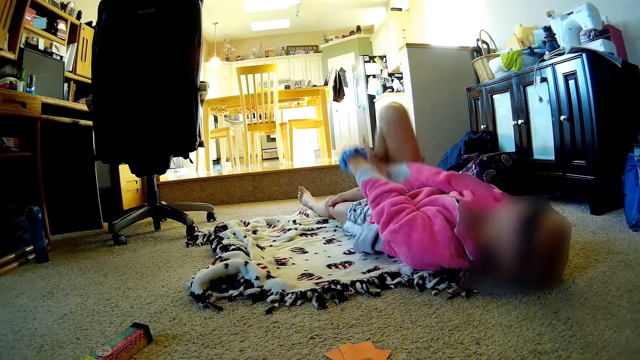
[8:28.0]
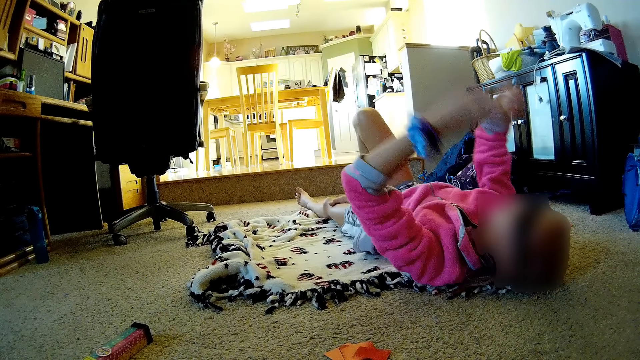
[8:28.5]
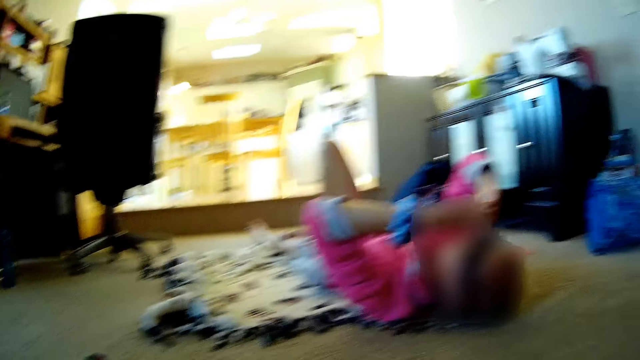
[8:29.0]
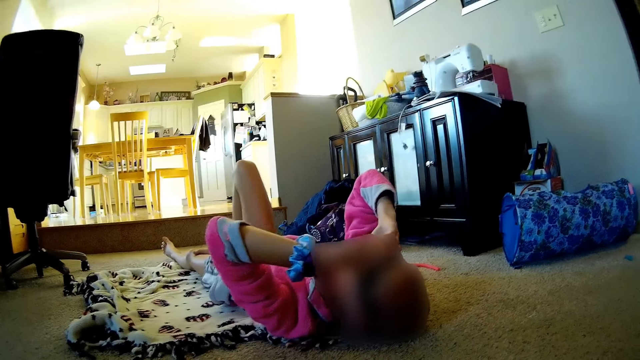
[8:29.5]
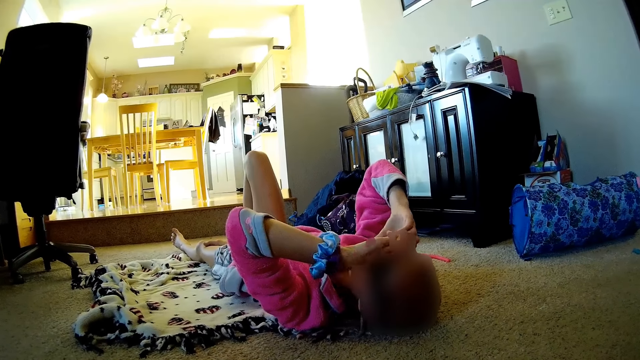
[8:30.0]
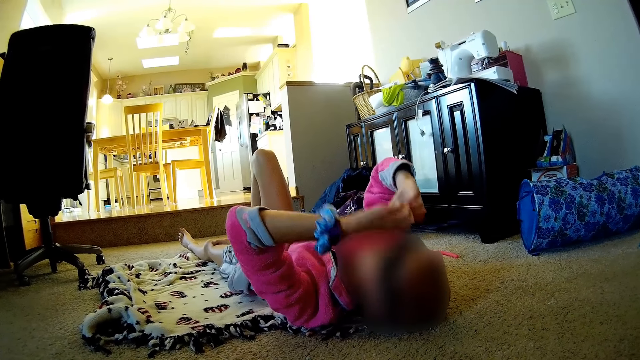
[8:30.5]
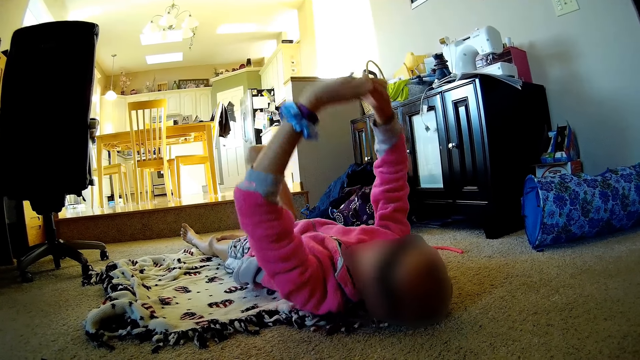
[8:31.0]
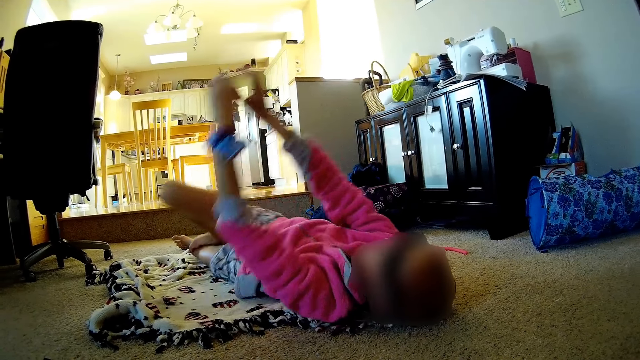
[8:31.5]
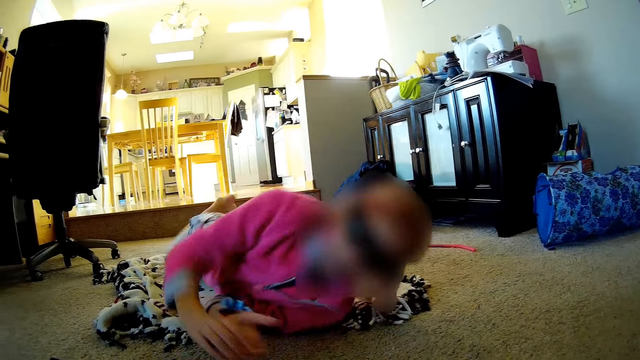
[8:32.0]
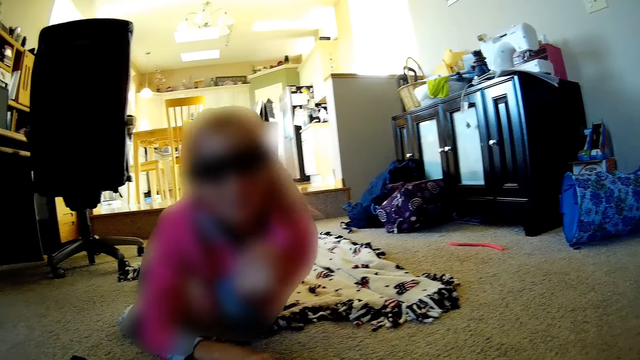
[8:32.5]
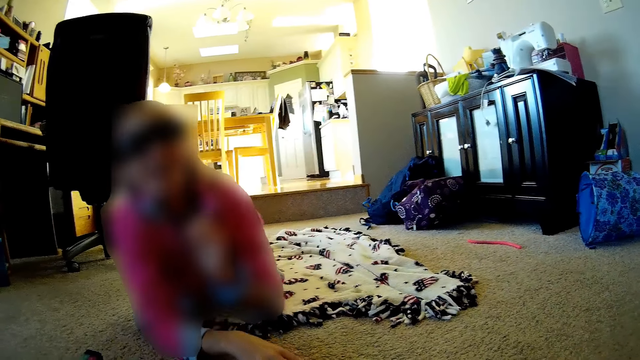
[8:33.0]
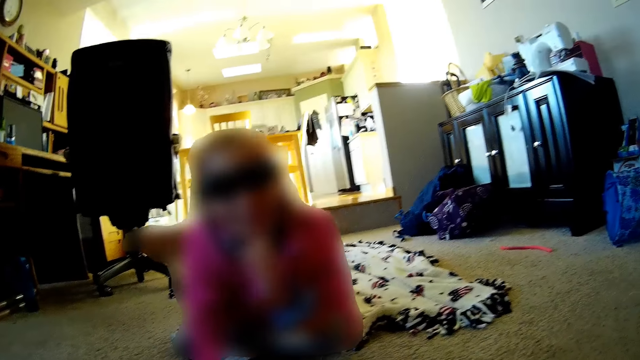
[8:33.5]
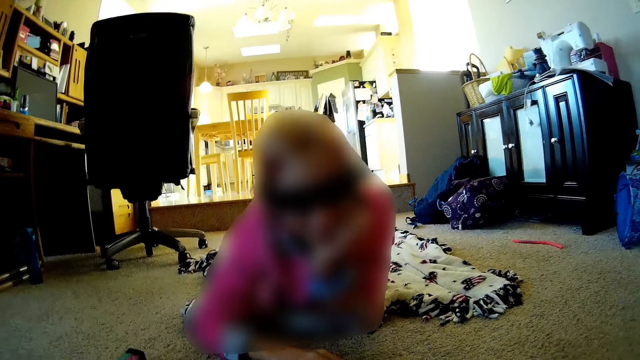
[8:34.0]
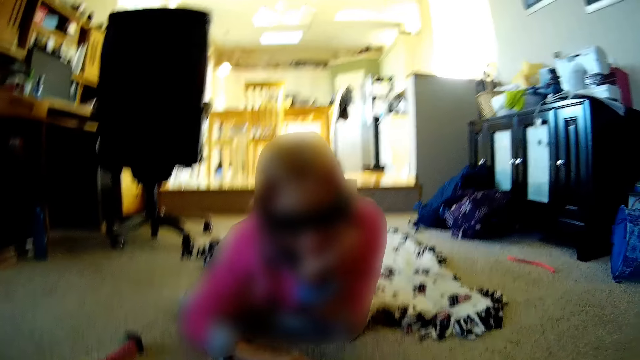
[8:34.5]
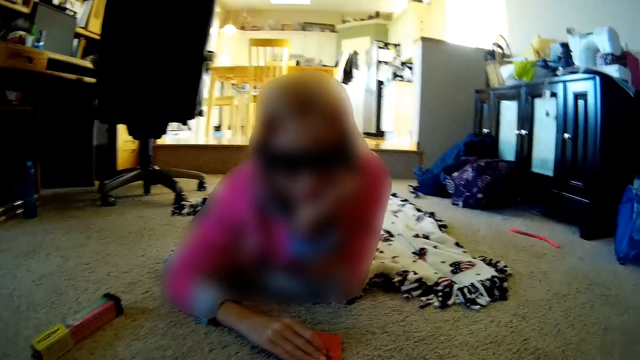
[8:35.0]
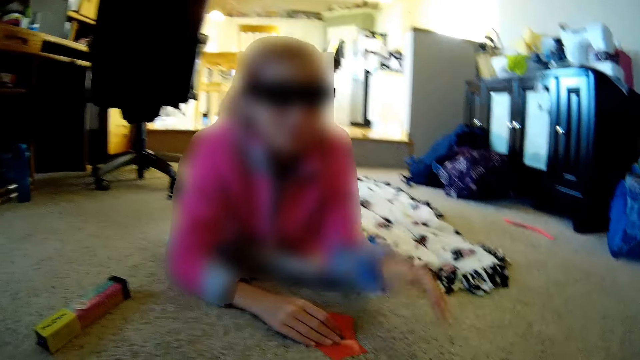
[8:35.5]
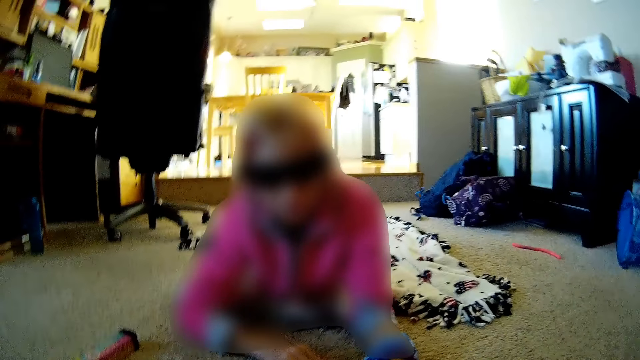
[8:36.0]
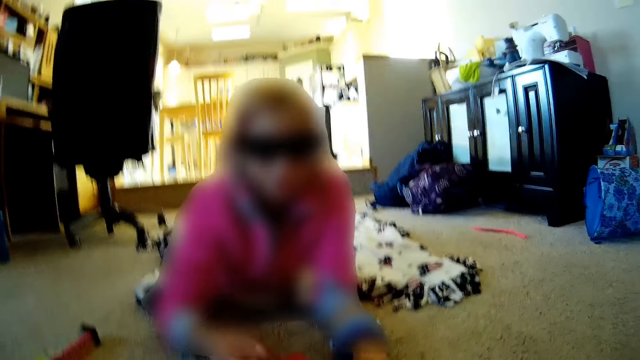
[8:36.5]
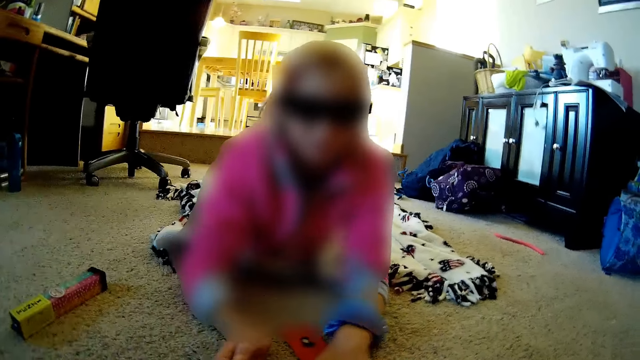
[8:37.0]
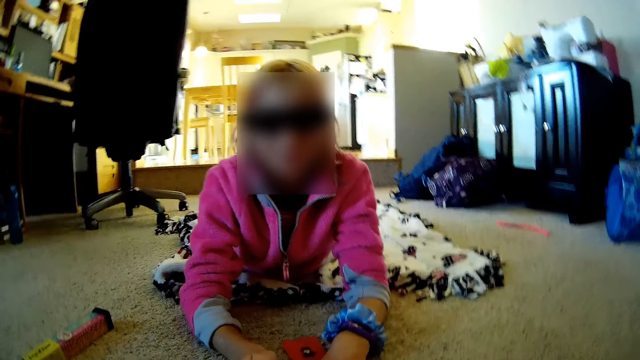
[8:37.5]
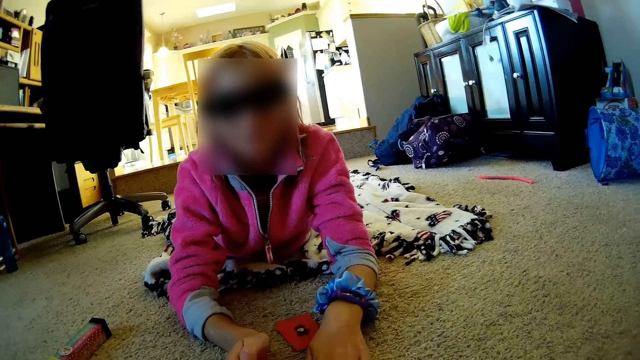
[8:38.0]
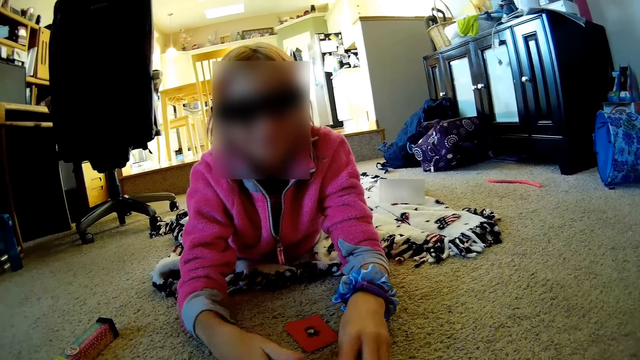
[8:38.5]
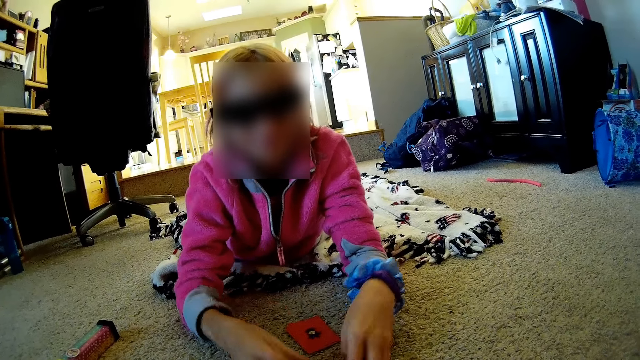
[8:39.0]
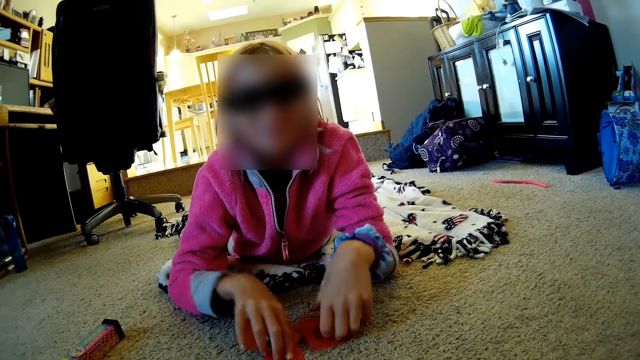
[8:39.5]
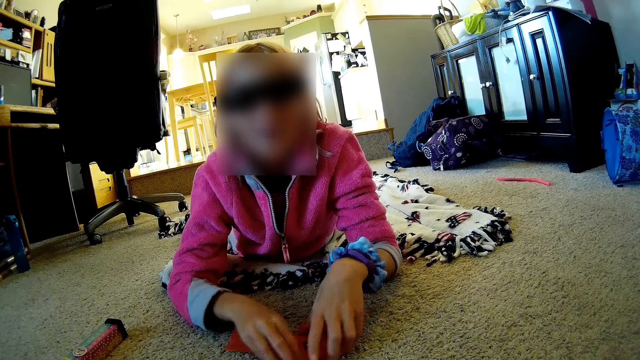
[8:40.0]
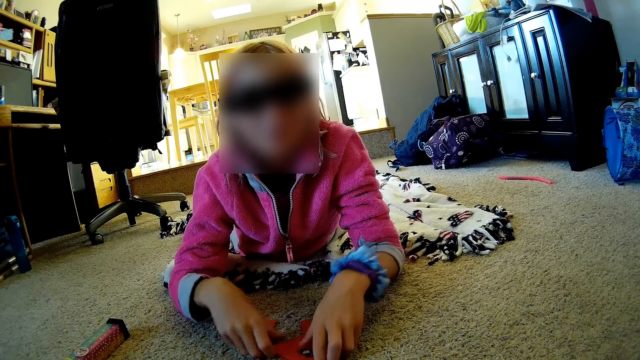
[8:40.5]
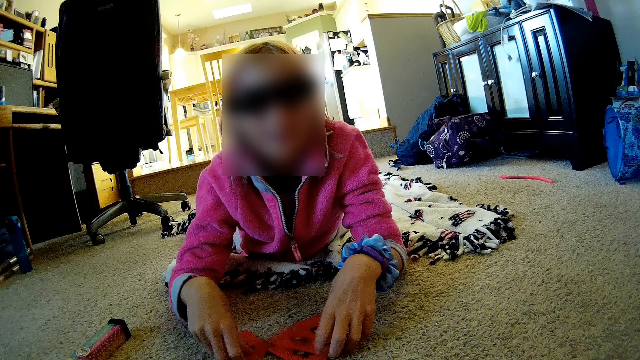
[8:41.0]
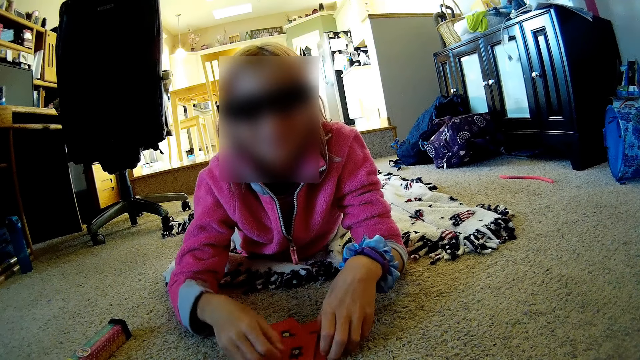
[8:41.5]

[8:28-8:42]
A lady puts hands on the face, puts up the hands and turns. The lady puts a hand on the chin and moves the hand from the chin. The lady plays a card and puts hands on the cards. The lady plays a card game with the camera wearer. The lady mixes the cards on the floor.

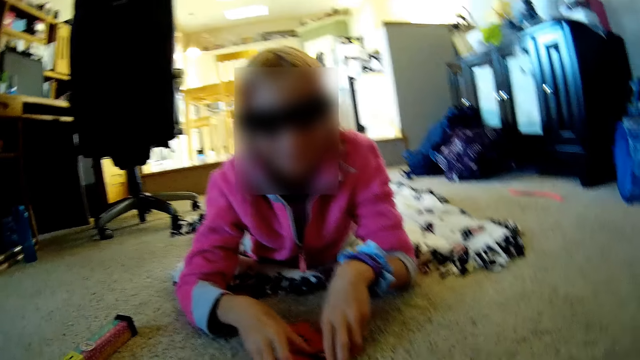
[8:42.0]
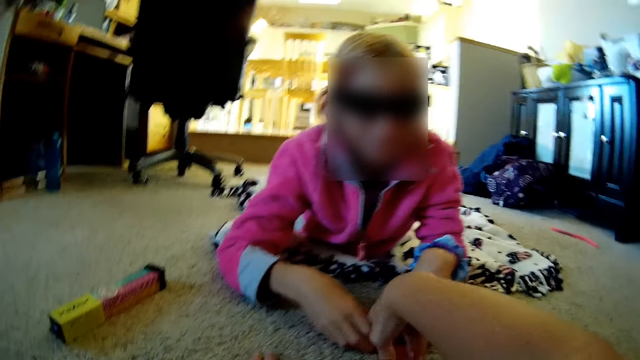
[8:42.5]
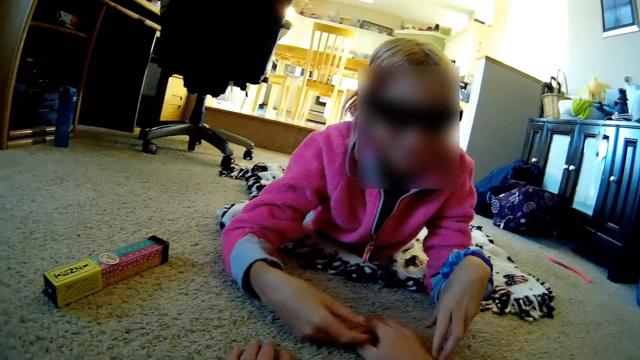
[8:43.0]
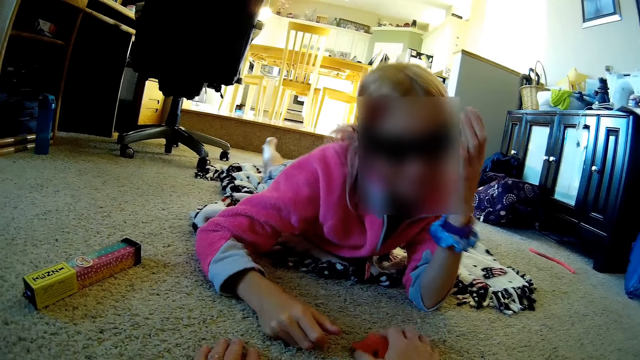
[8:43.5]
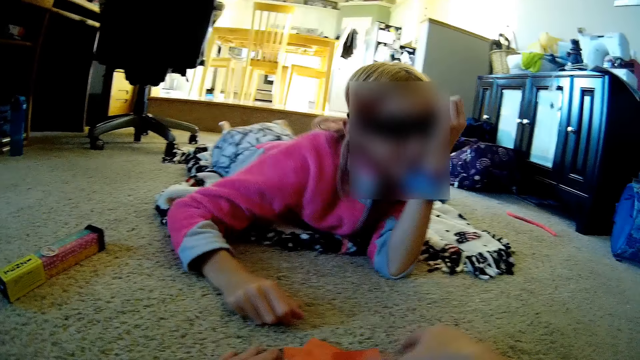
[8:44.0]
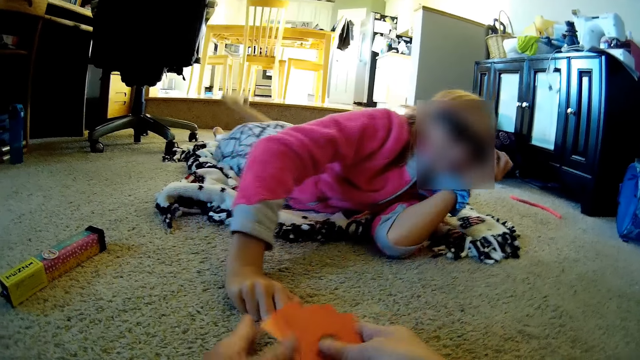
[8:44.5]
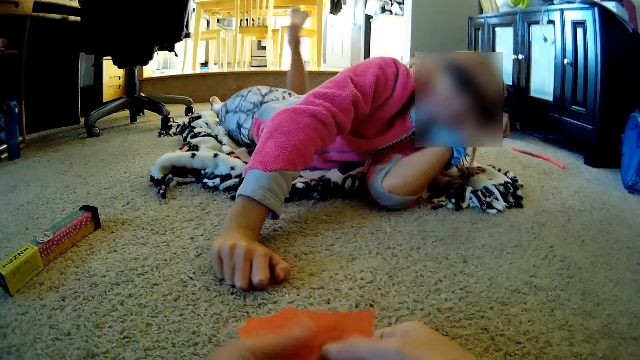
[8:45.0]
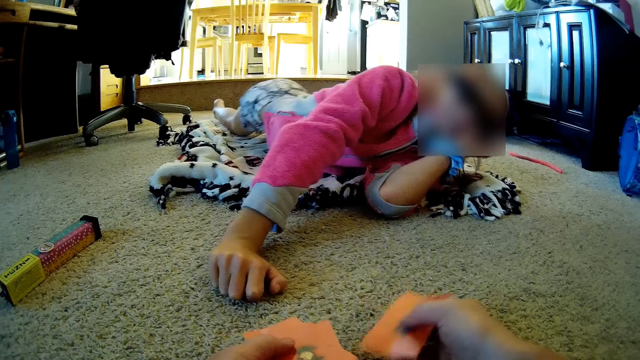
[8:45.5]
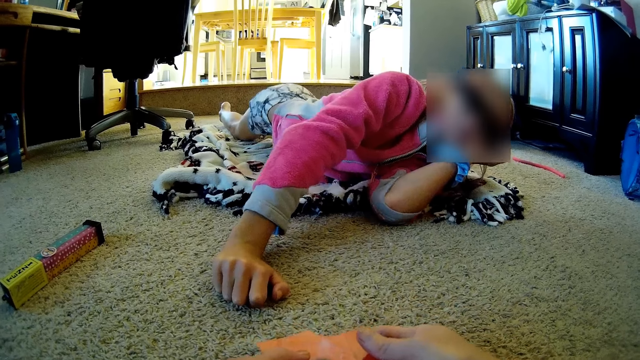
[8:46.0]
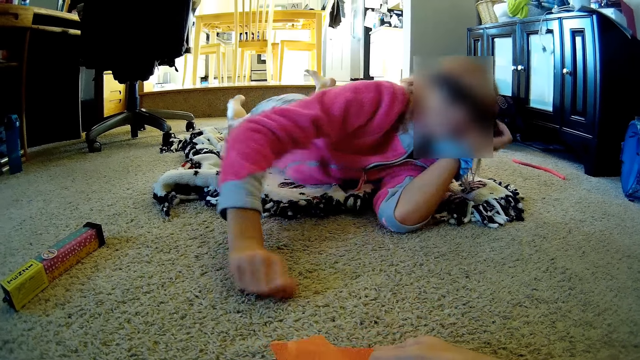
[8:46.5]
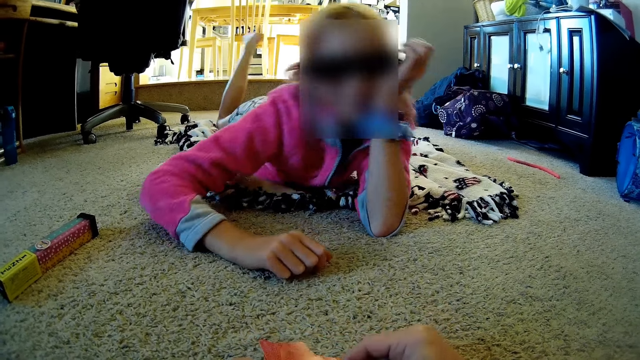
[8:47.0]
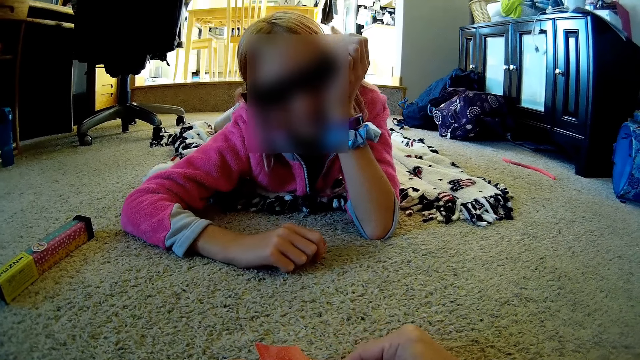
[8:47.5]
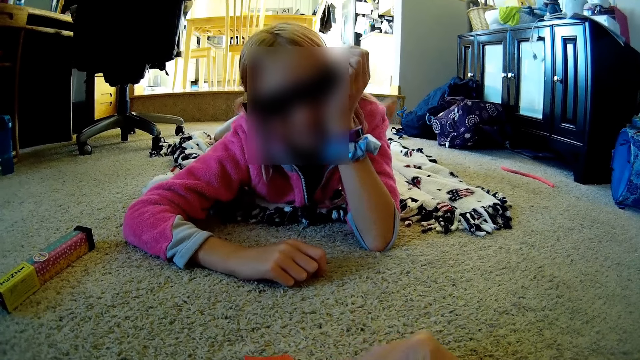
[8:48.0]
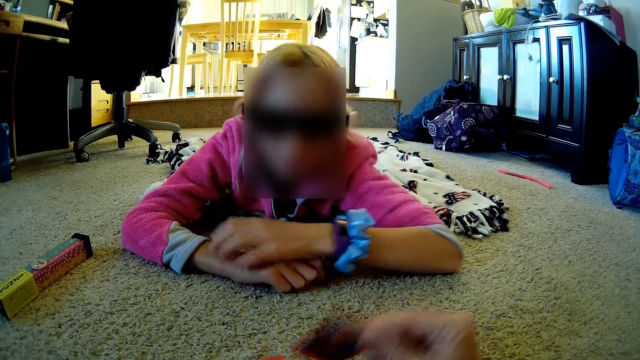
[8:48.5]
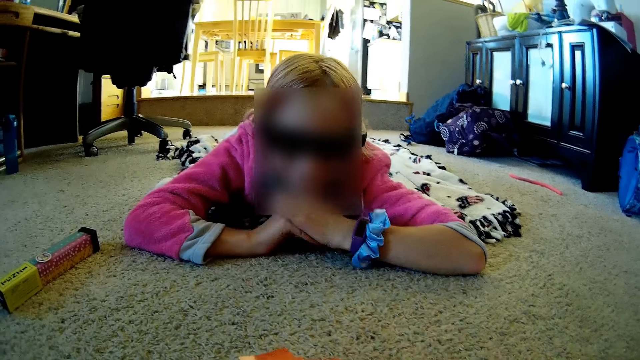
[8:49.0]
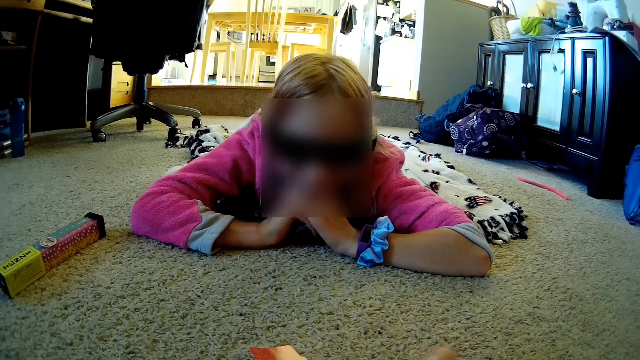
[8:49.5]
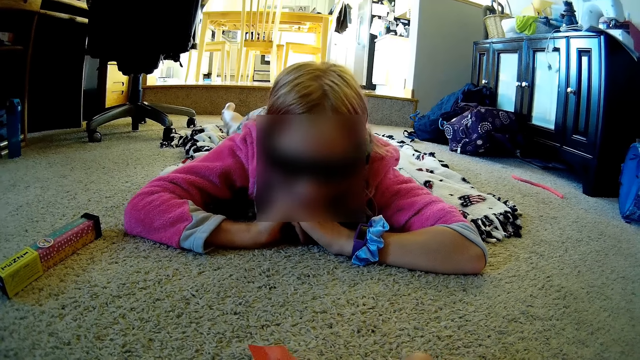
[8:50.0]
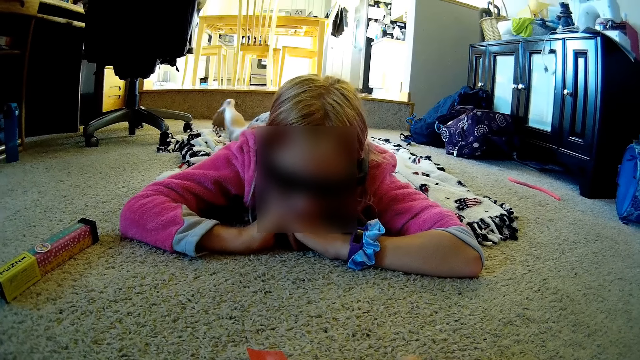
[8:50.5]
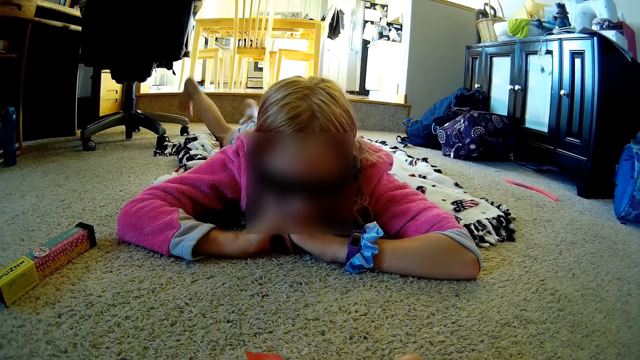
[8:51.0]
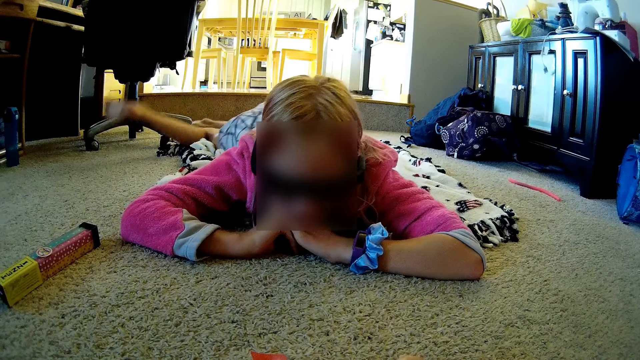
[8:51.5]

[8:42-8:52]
The camera wearer pulls the cards from a lady. The lady holds the face. The lady rolls to the side. The camera wearer shuffles the cards. The lady puts hands on the floor and lays the head on the hands.
